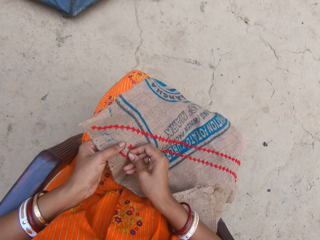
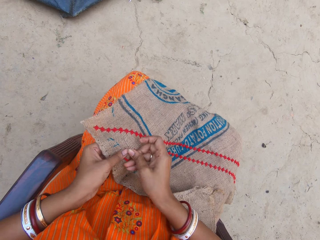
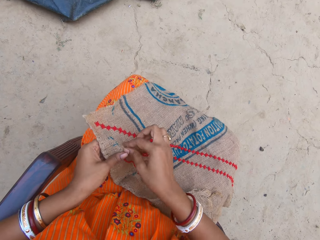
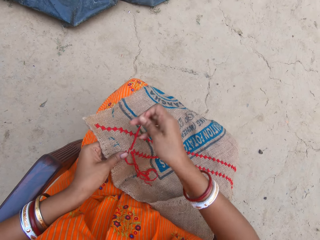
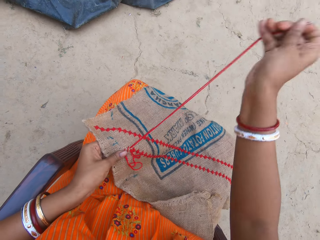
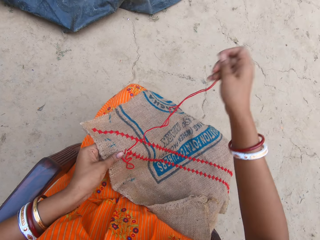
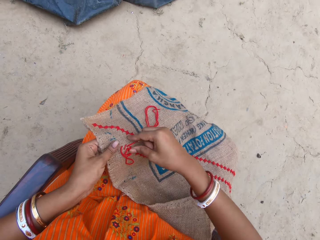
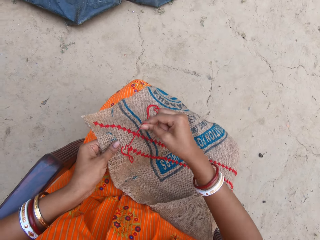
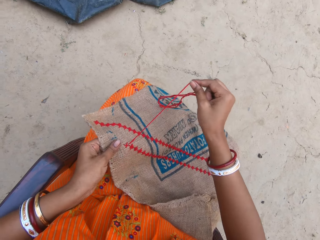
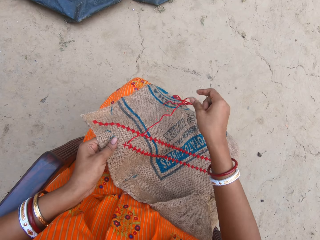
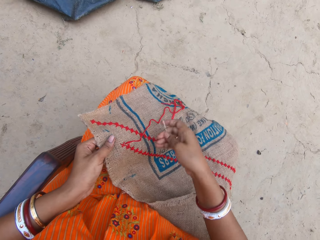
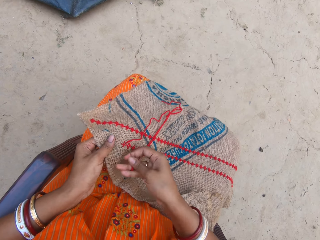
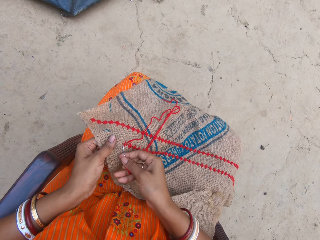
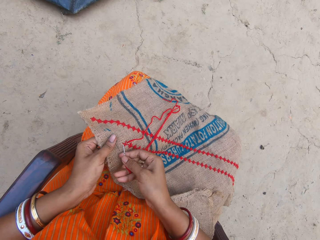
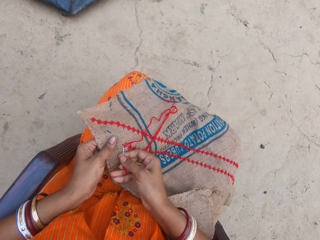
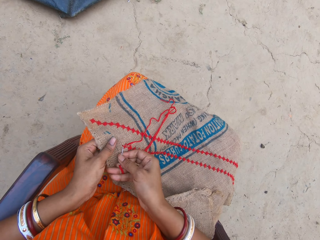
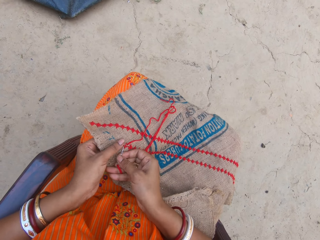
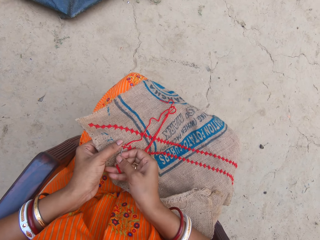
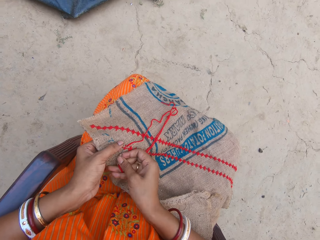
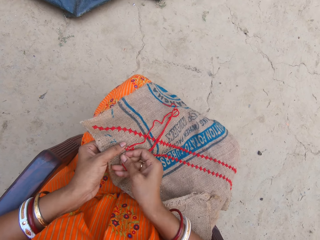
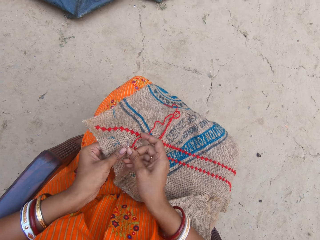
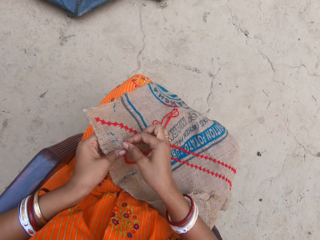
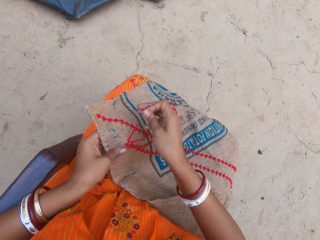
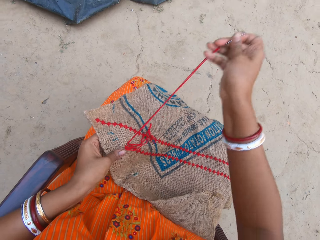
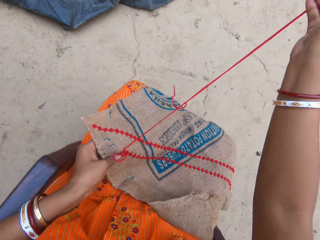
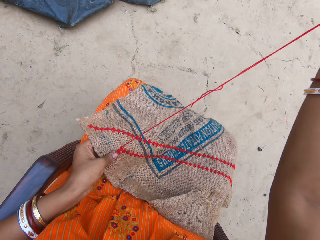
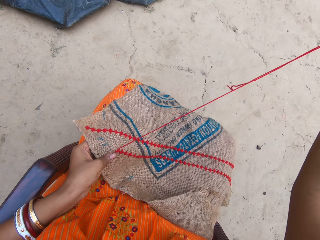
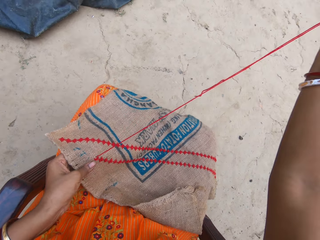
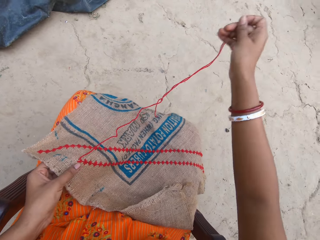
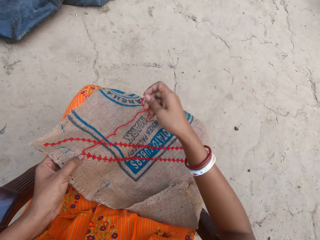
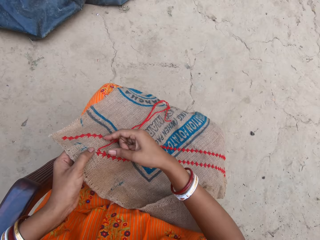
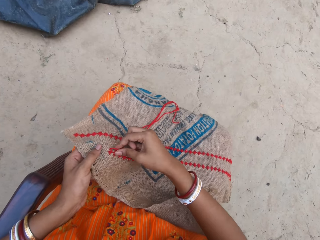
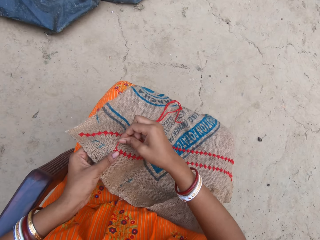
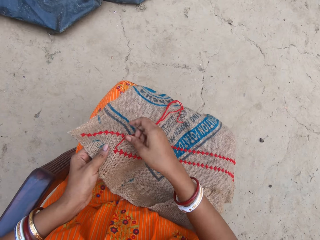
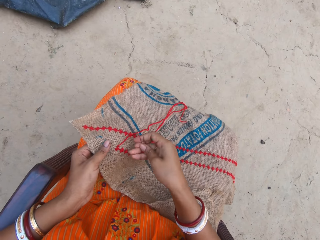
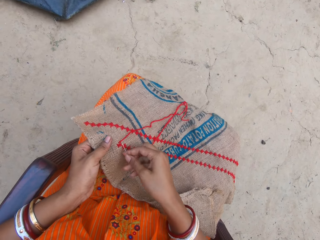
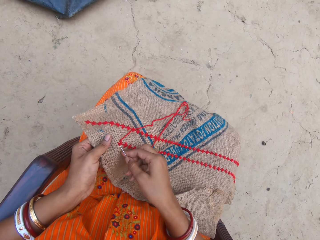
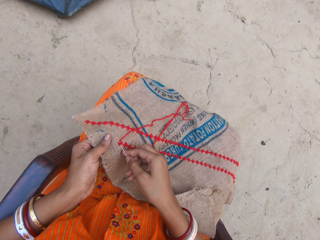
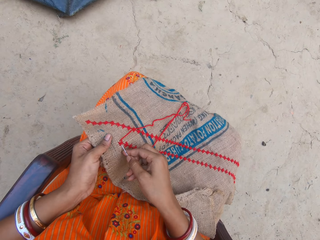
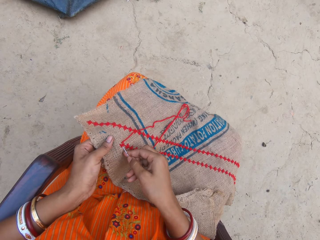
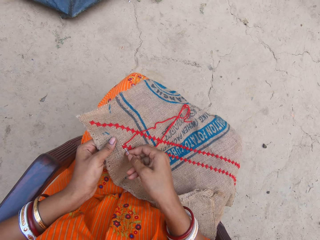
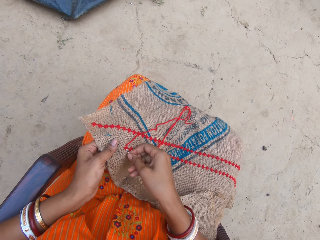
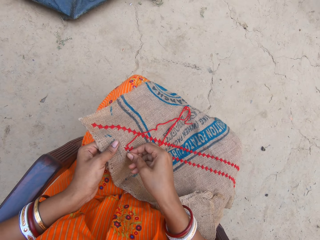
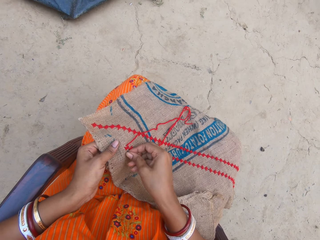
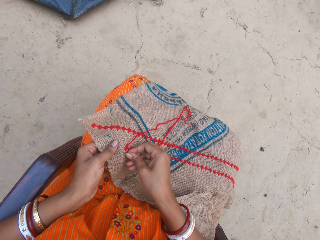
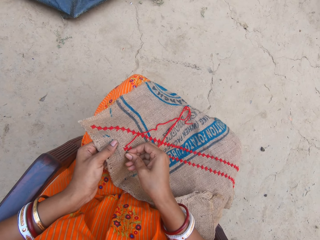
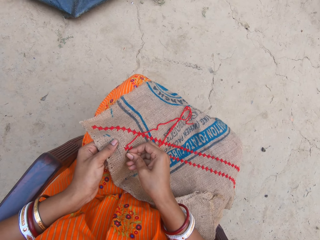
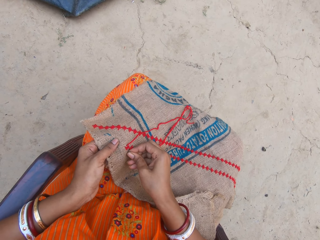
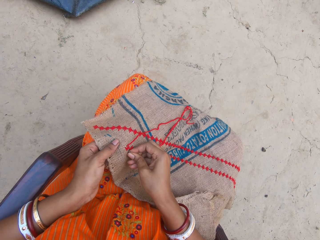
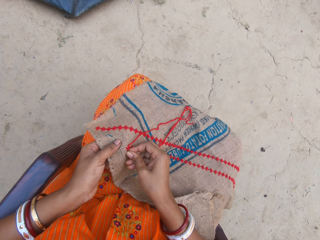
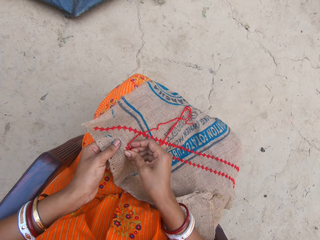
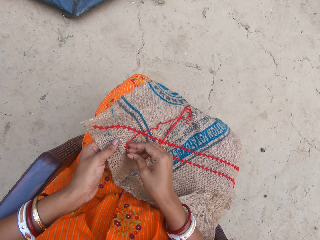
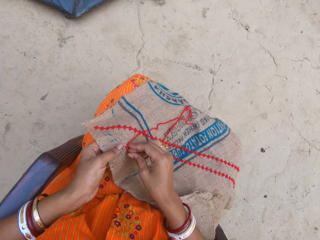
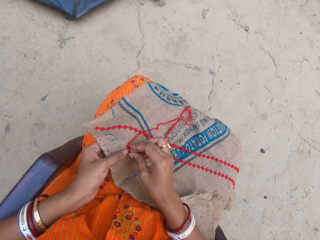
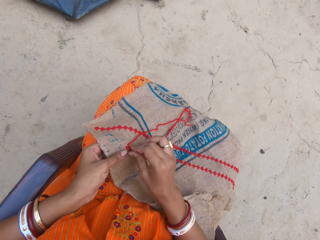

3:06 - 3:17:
The camera wearer pulls the thread. They sew the fabric. They pull the thread. They move the thread. They sew the fabric.

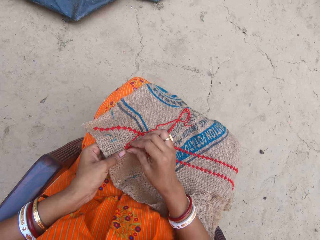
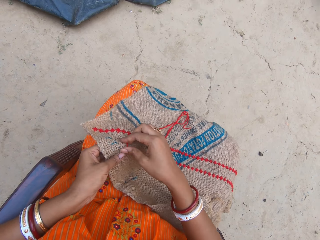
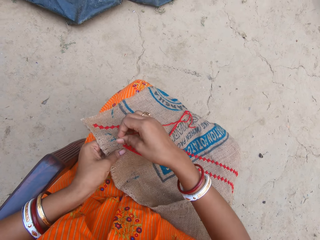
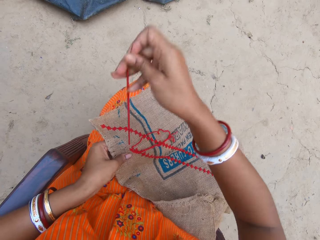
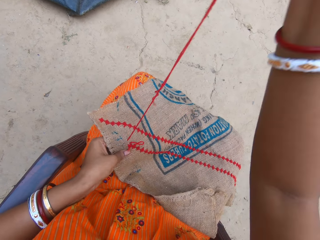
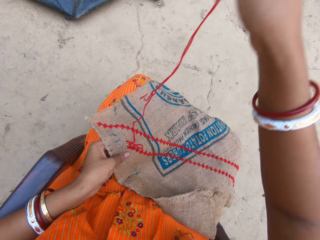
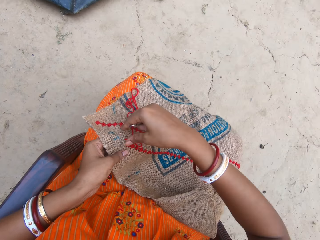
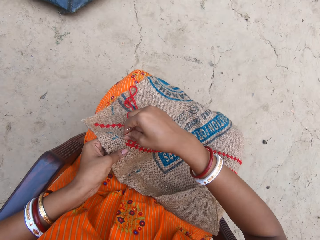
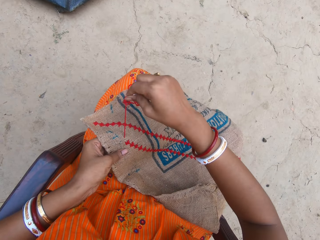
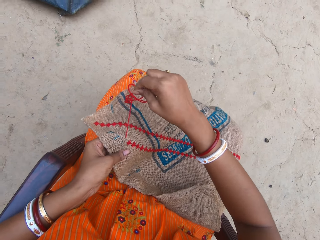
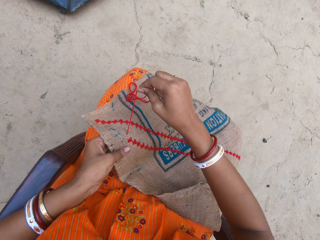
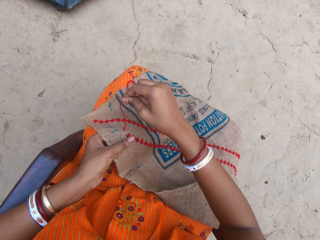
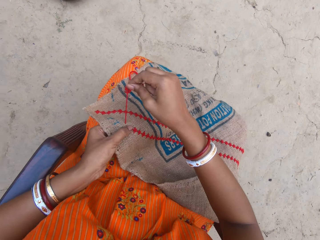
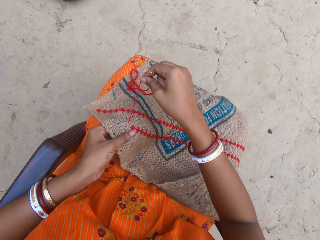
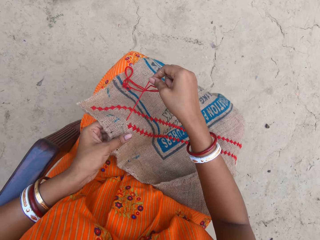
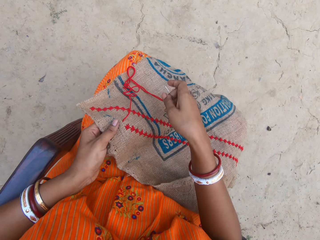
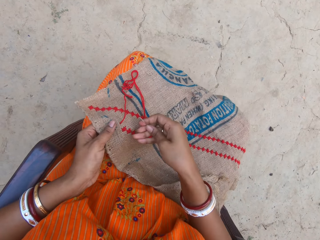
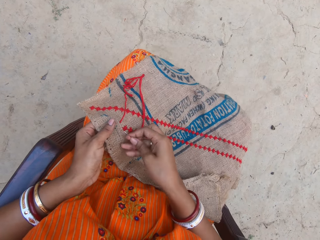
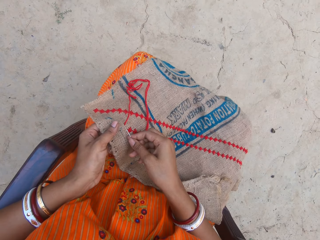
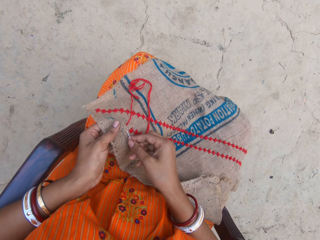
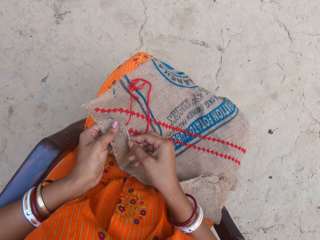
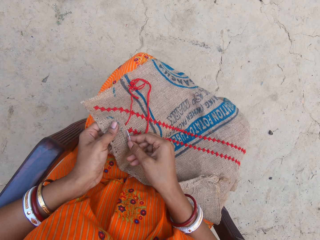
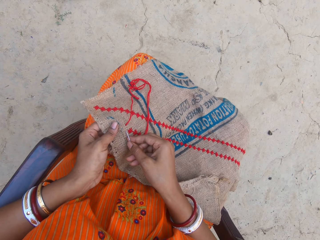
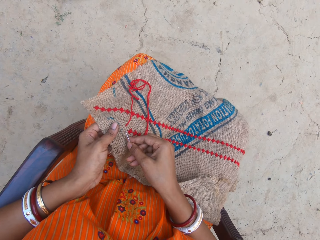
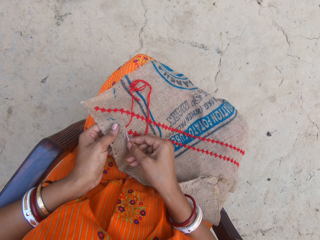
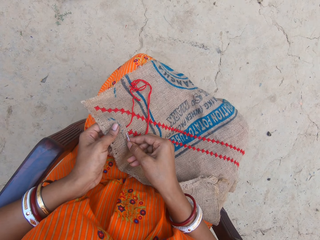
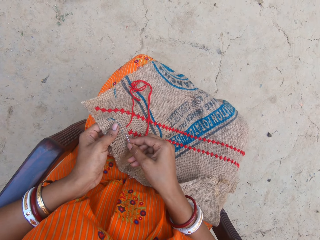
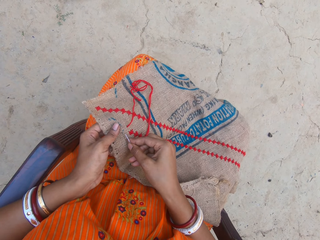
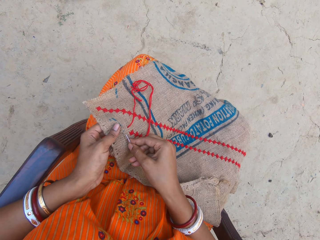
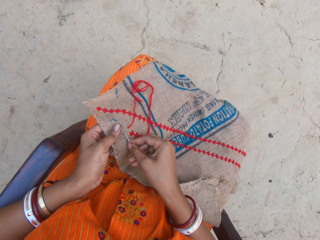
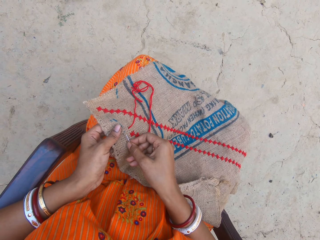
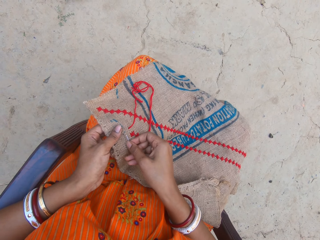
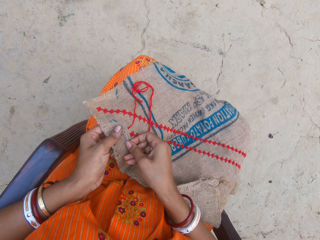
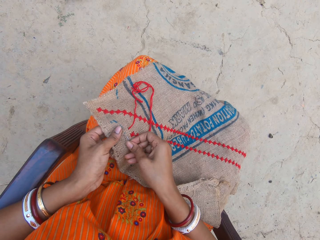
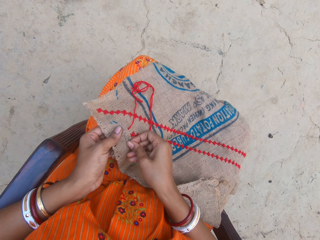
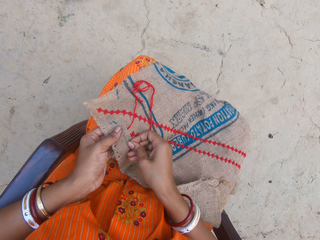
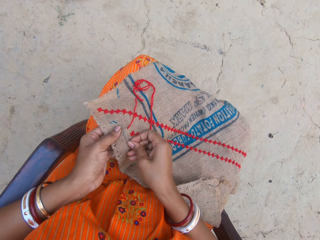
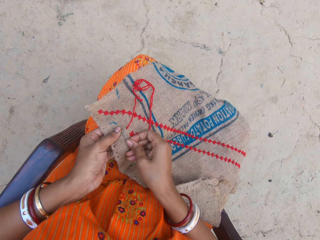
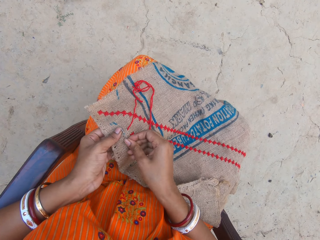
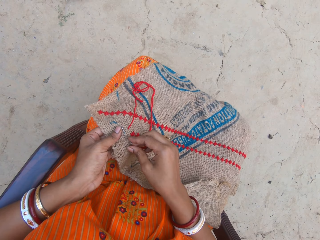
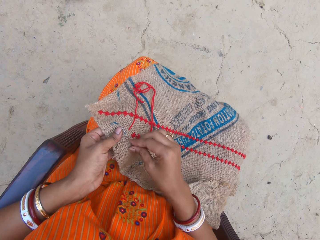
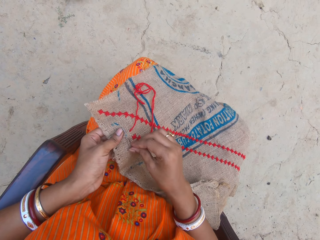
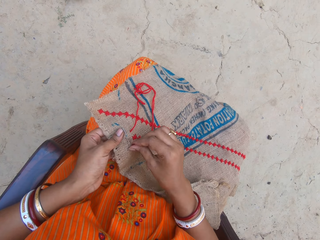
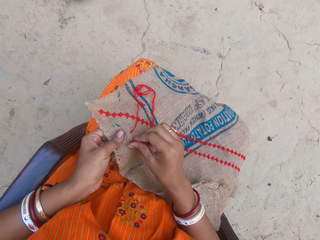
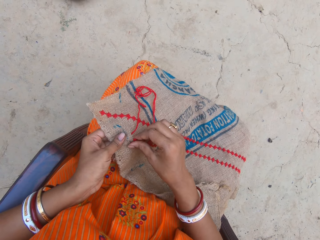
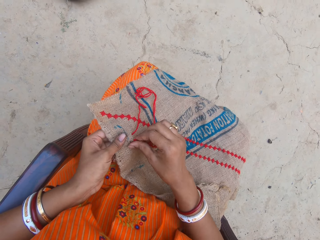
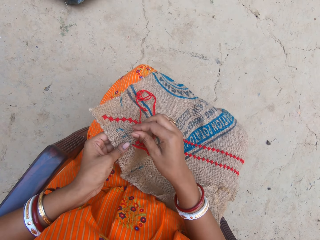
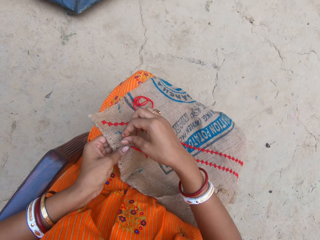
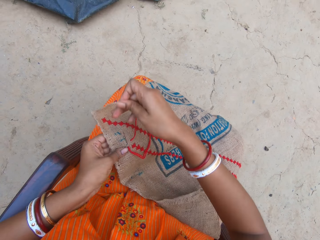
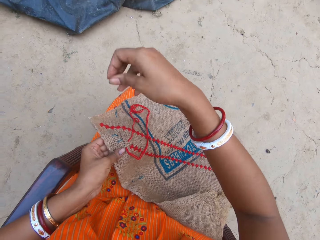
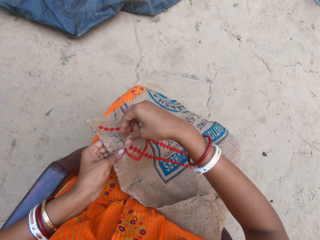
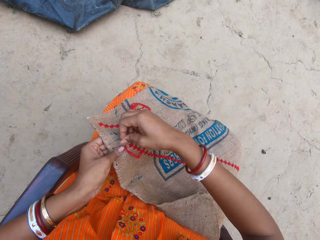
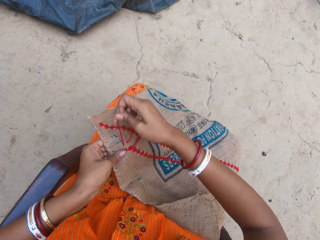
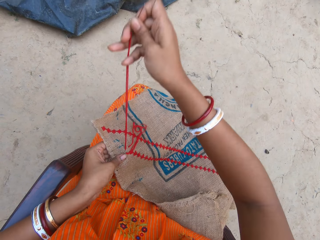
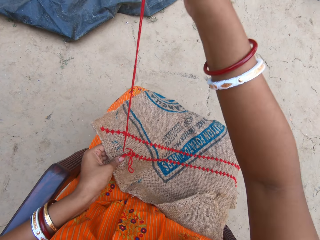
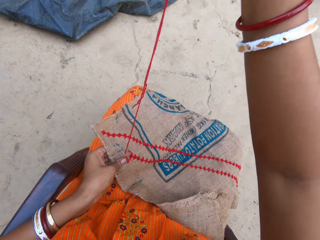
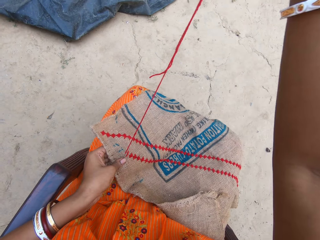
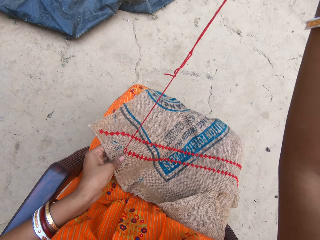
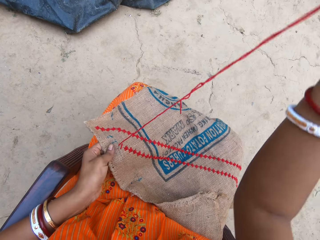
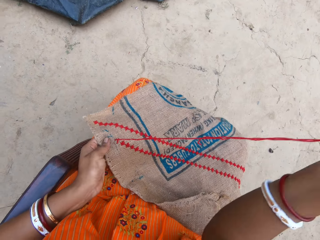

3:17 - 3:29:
The camera wearer pulls the thread. They sew the fabric. They pull the thread.
